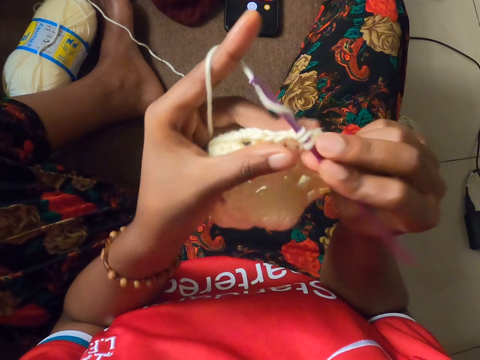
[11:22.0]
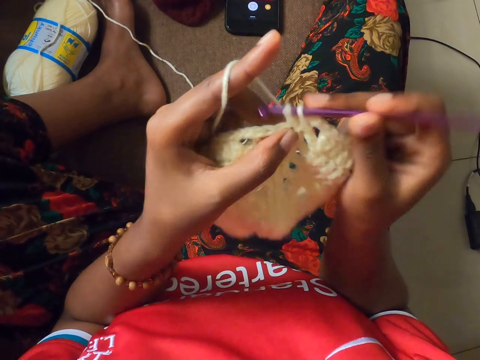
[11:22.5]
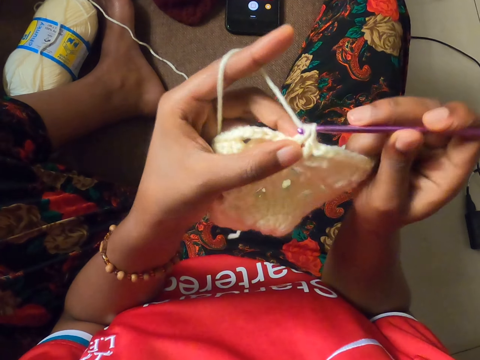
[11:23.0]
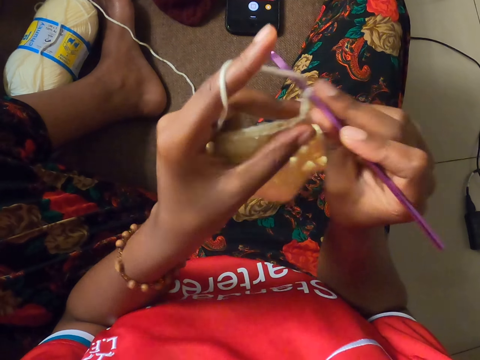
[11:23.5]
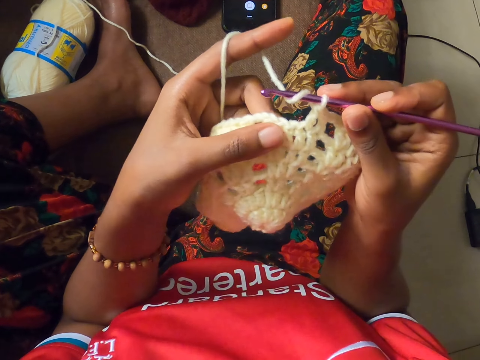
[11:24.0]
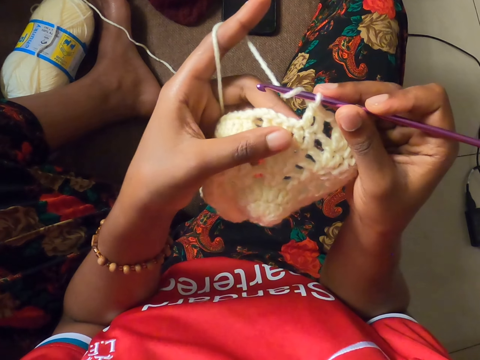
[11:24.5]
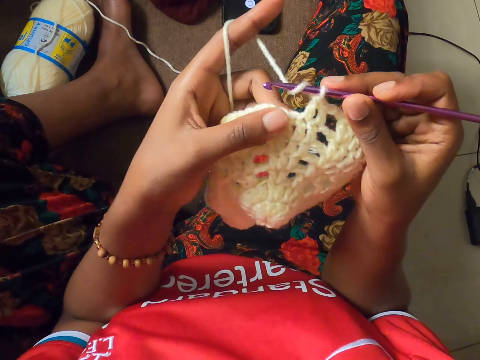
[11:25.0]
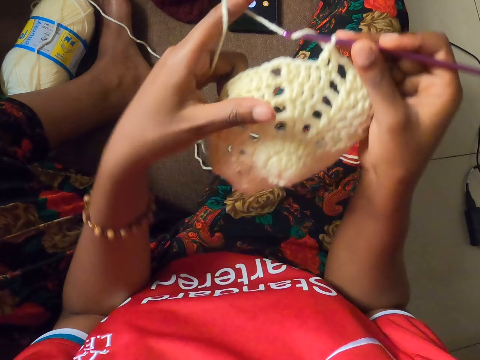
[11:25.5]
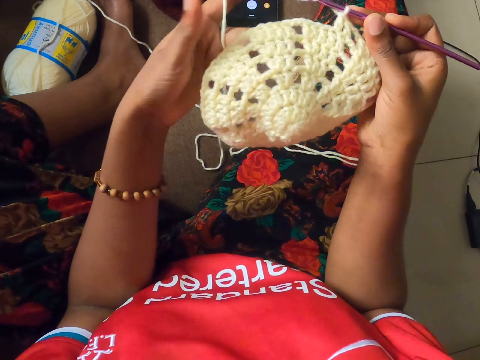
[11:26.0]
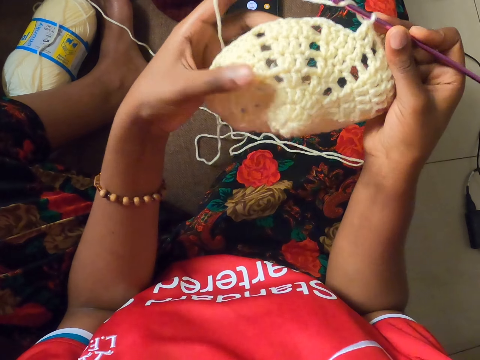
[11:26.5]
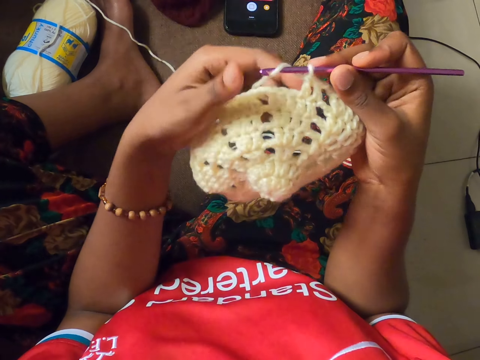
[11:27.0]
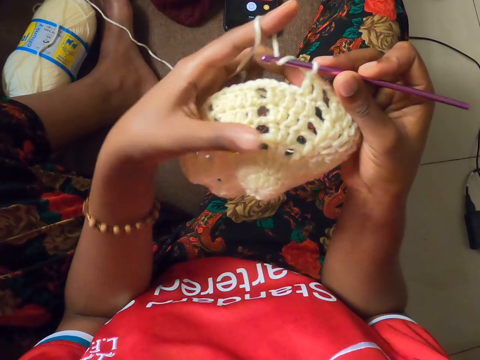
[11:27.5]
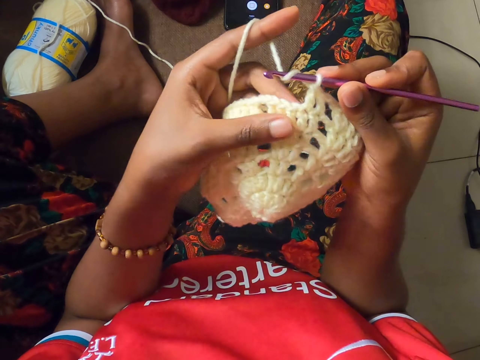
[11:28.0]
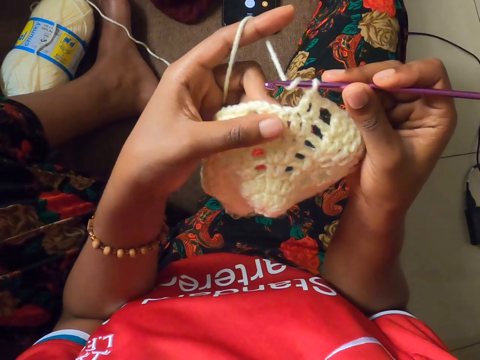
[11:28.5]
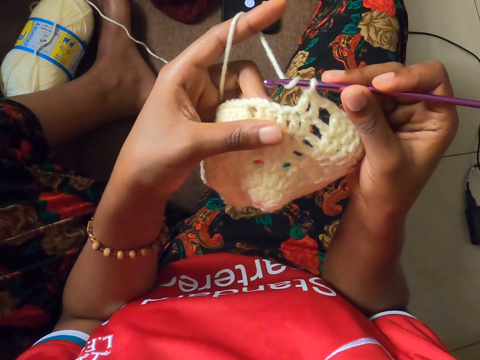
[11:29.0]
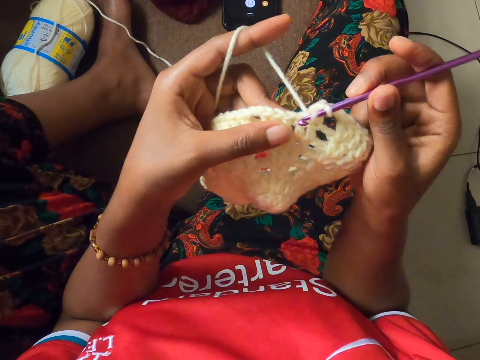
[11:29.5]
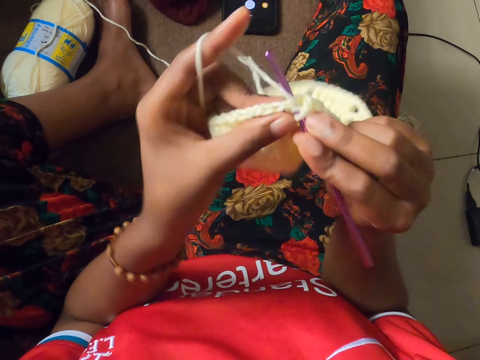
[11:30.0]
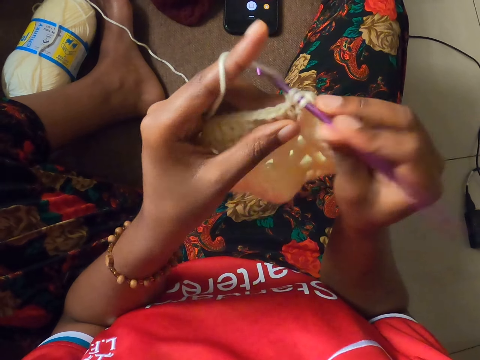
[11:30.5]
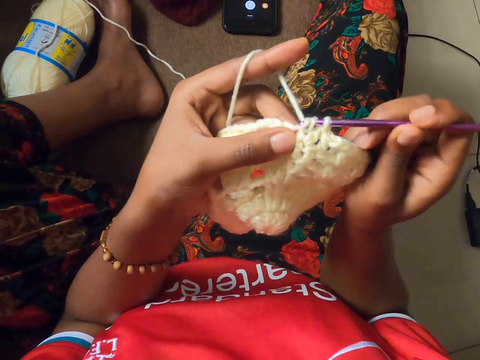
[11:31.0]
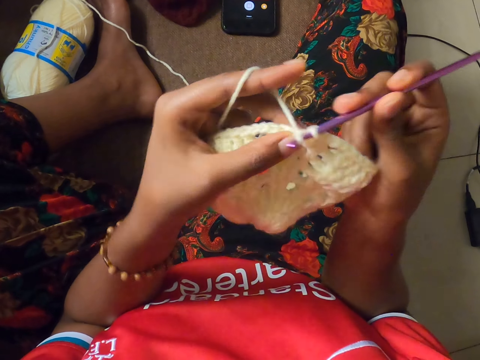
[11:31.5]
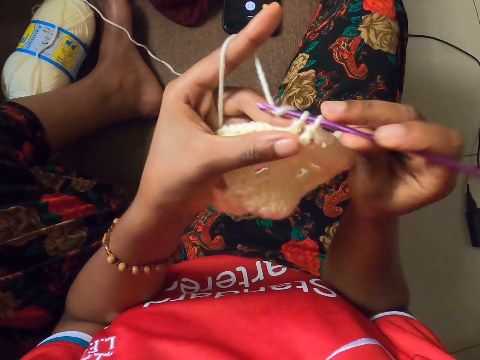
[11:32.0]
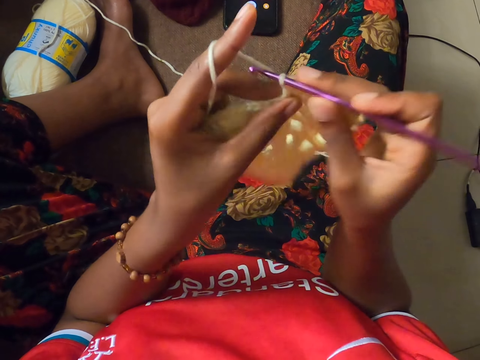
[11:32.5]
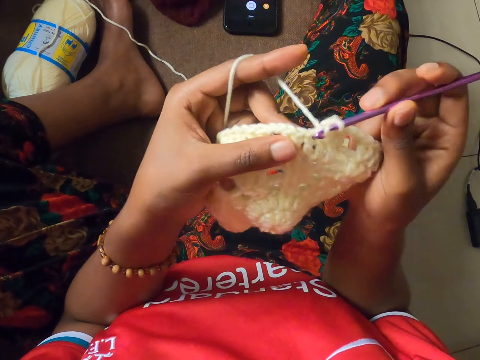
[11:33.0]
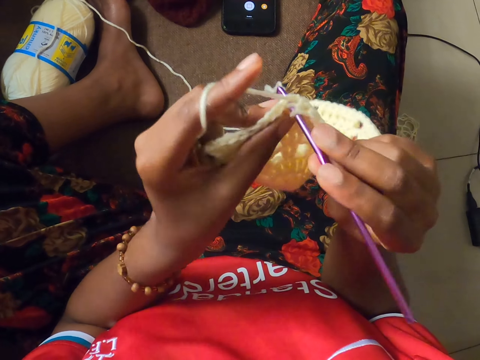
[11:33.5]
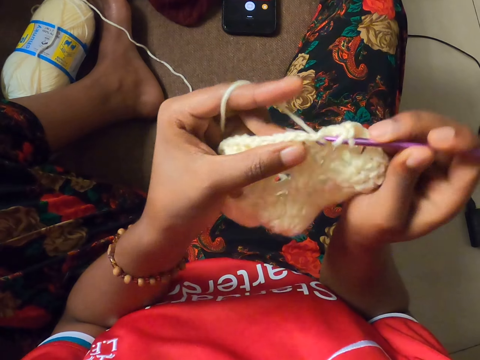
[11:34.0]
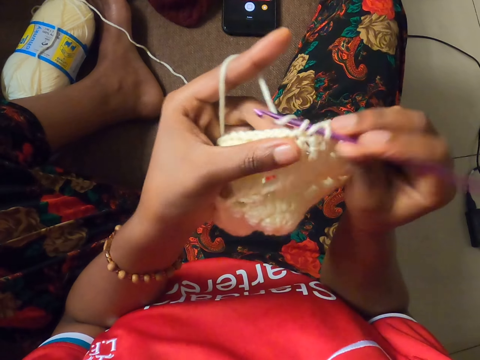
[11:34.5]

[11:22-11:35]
The camera wearer adjusts the piece of cloth. They roll the yarn on their left finger. They knit with the yarn and a needle.

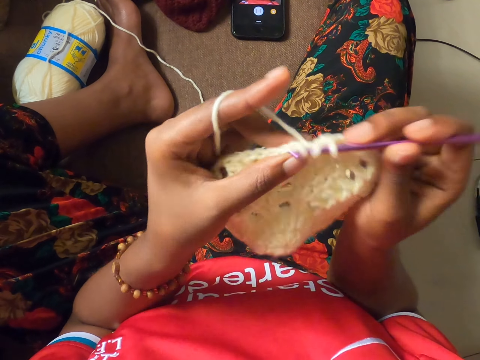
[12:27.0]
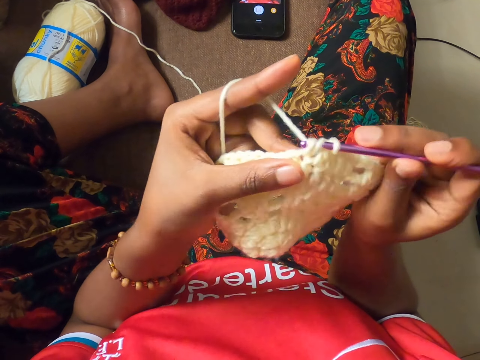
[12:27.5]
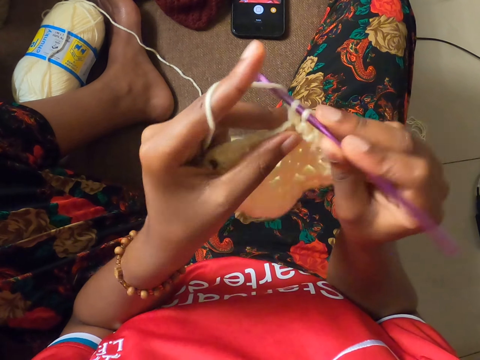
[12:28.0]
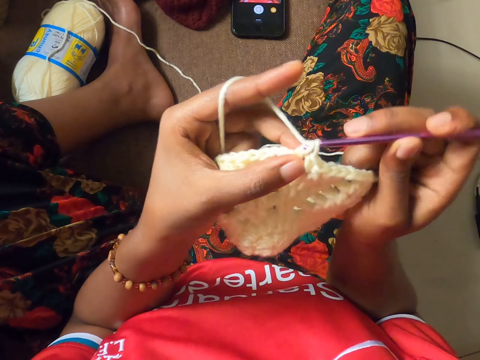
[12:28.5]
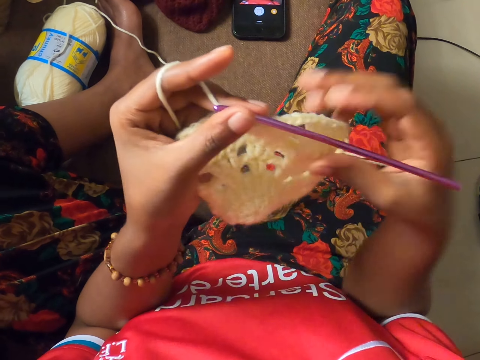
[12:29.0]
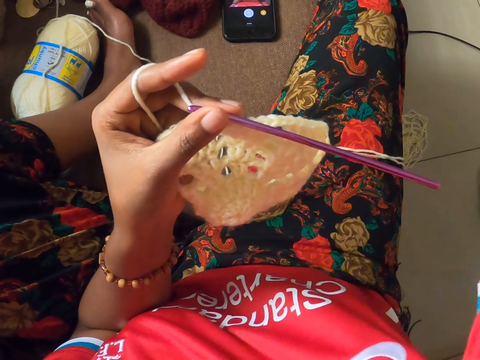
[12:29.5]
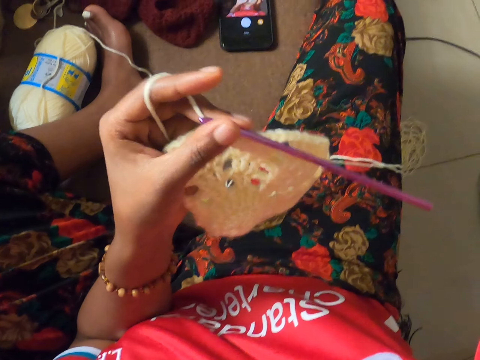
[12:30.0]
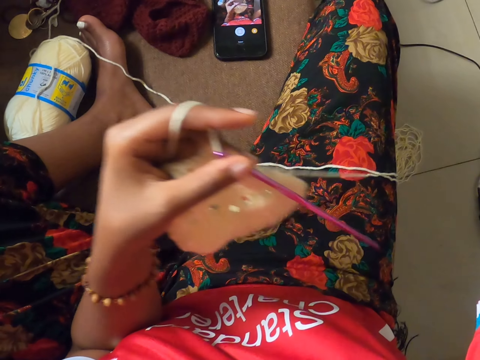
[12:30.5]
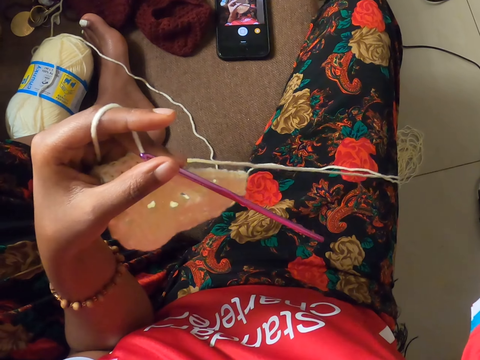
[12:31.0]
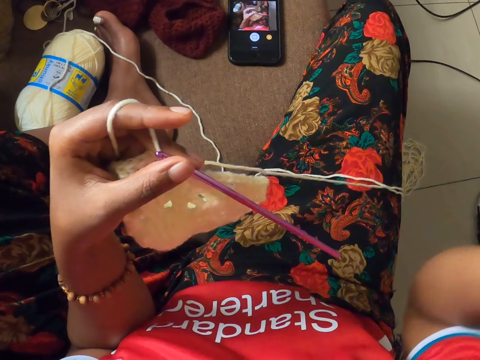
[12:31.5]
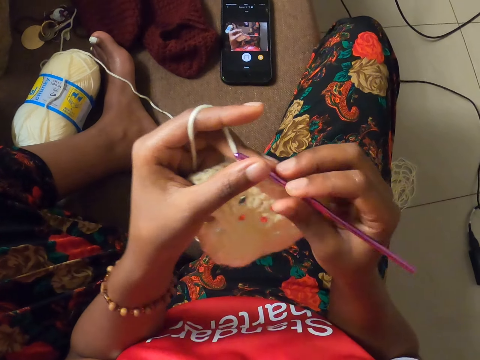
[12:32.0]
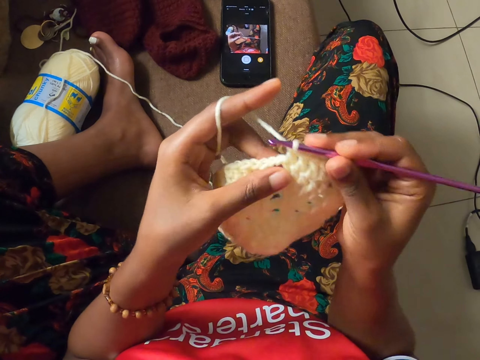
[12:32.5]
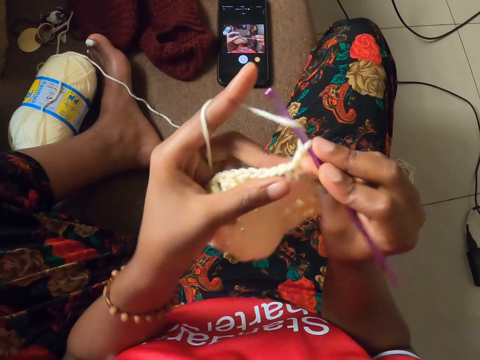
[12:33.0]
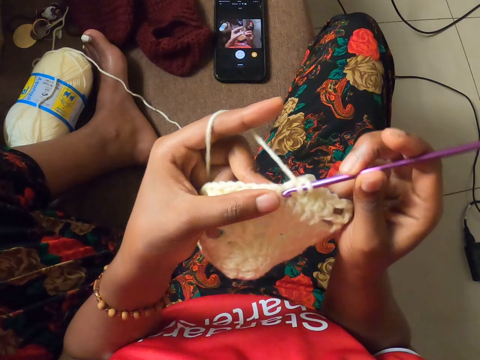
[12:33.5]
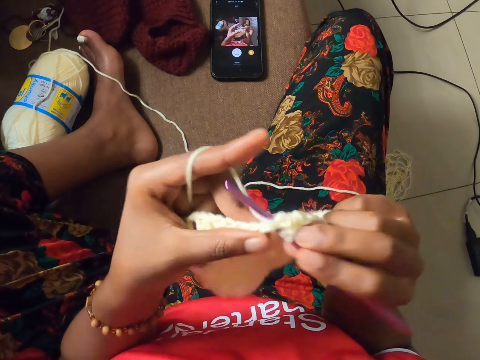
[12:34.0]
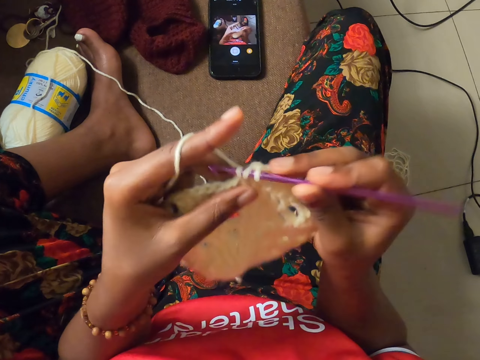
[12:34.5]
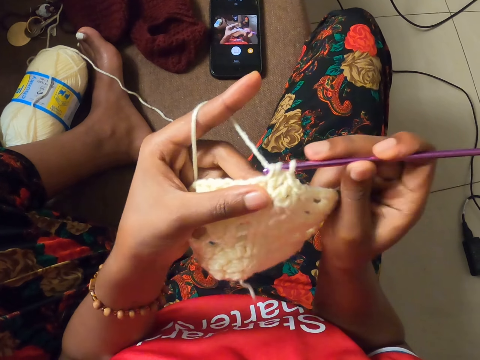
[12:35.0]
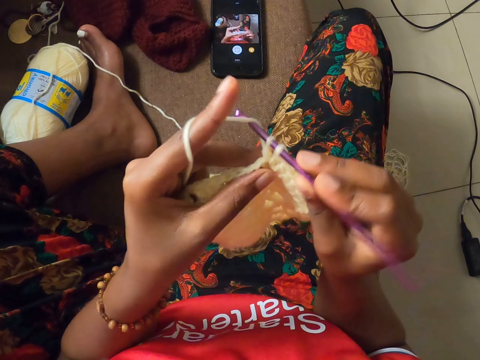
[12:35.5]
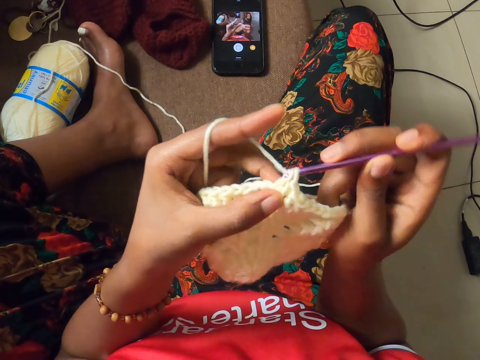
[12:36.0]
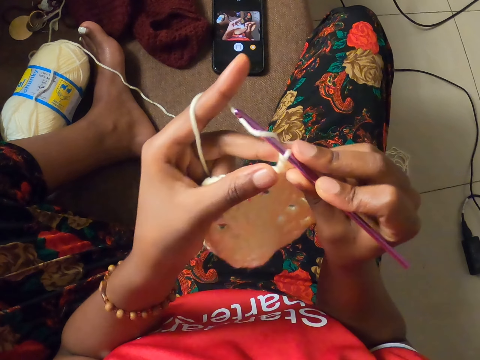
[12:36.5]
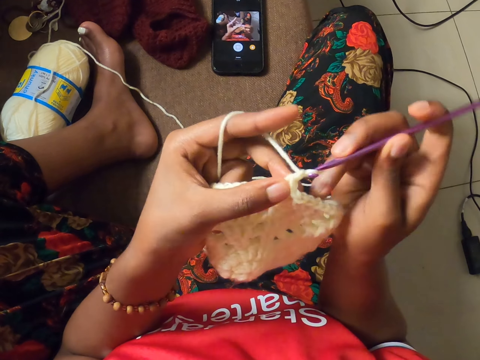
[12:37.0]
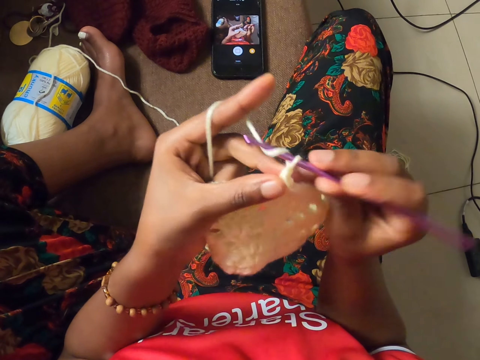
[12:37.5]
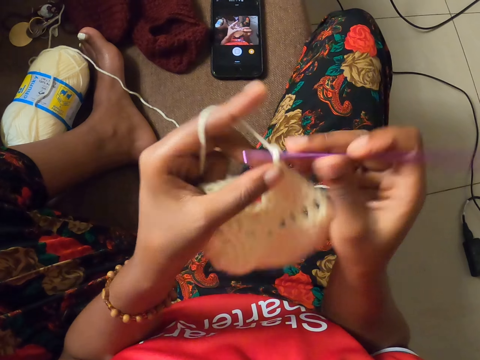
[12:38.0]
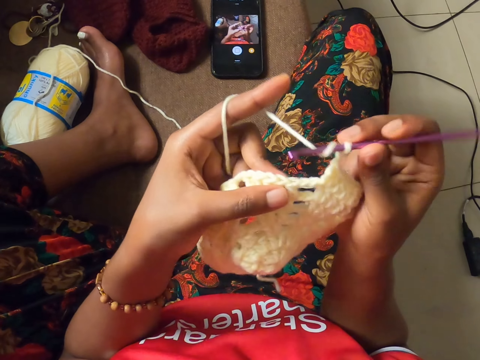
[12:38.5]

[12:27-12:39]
The camera wearer raises their right hand. They swing around the piece of cloth and needle. They touch the knitting needle. They adjust the piece of cloth. They roll the needle on the yarn. They knit with the yarn and needle.
